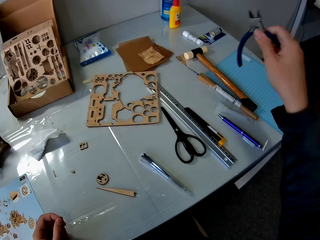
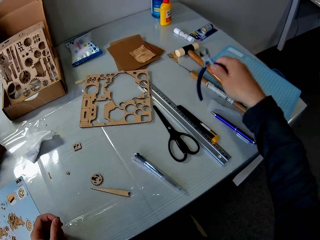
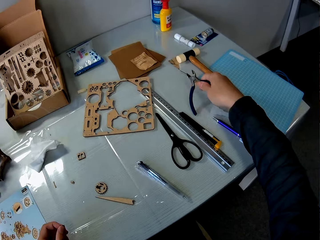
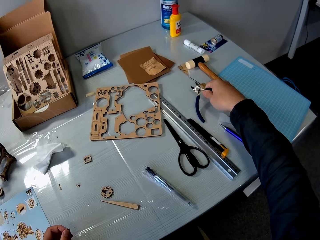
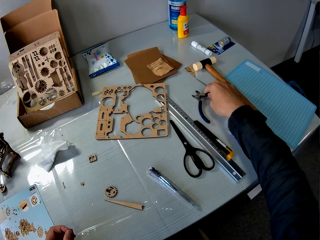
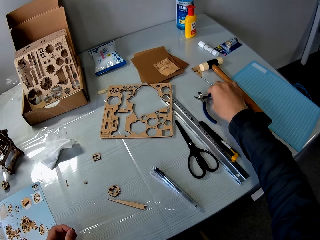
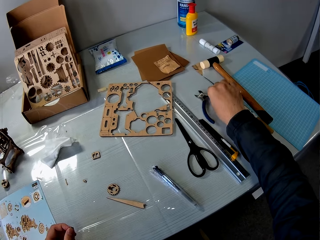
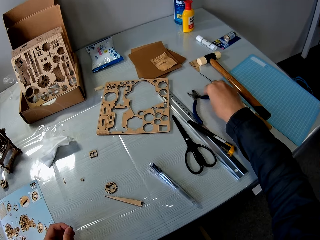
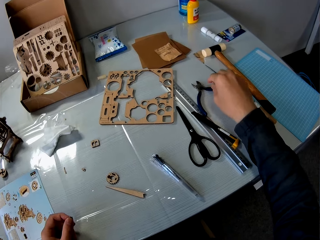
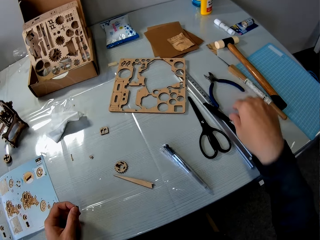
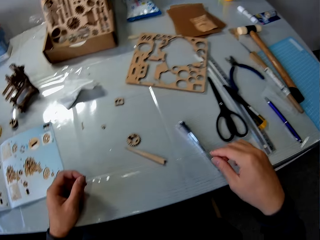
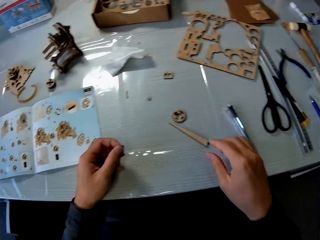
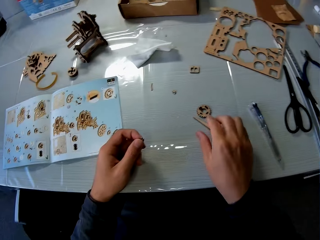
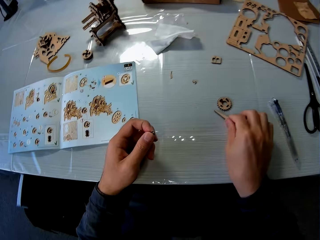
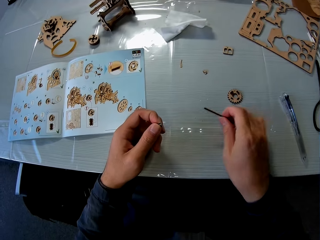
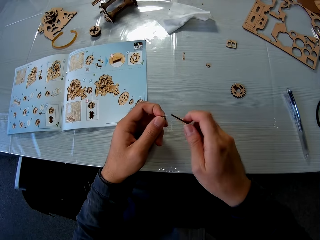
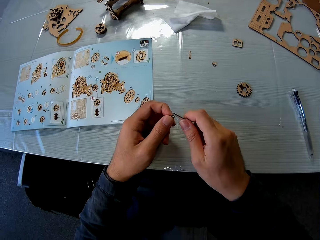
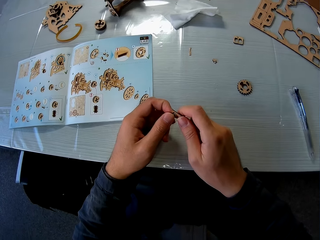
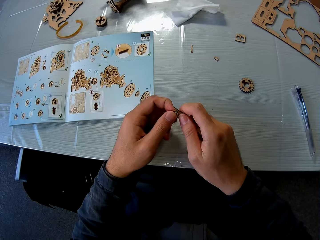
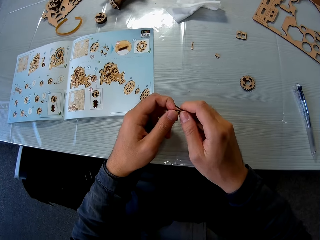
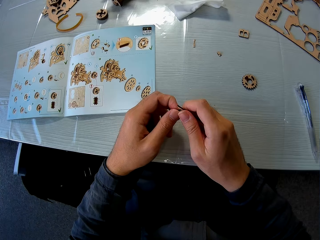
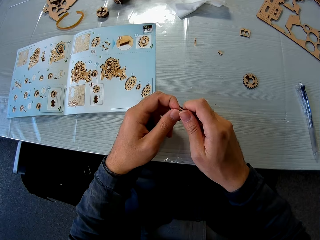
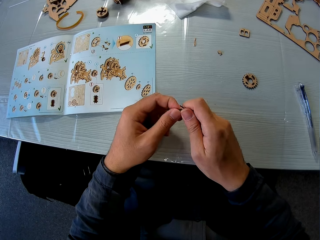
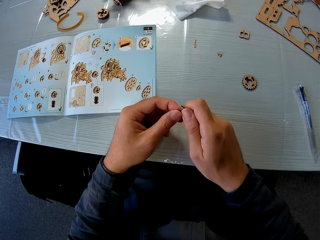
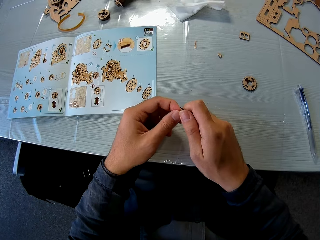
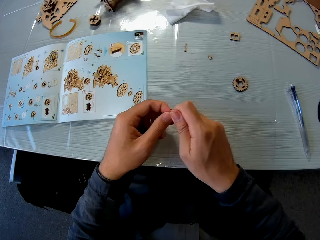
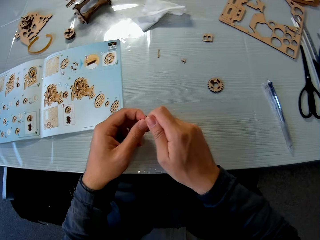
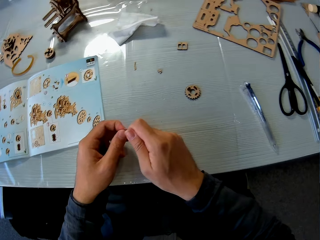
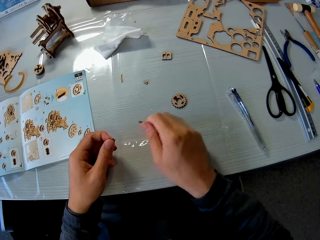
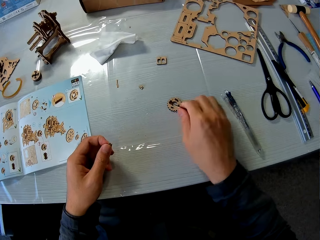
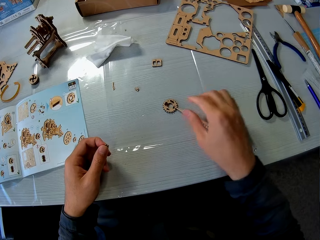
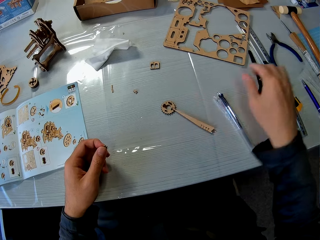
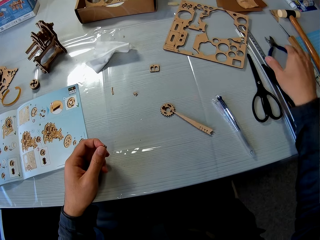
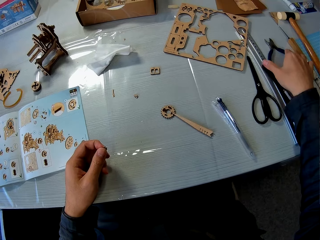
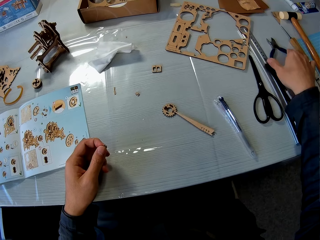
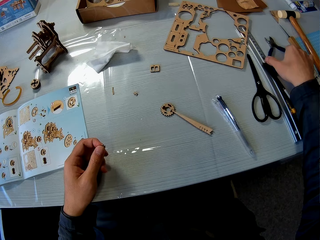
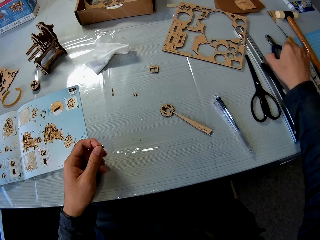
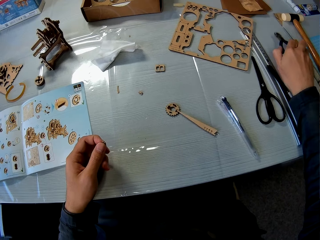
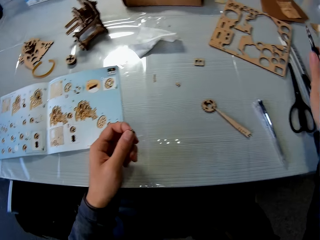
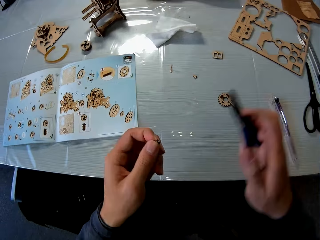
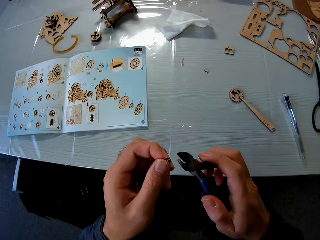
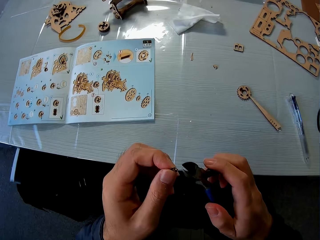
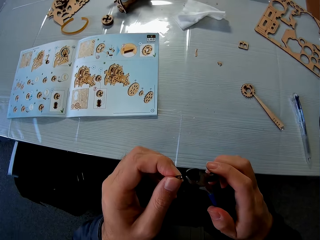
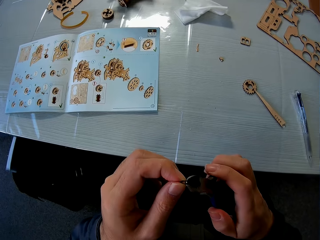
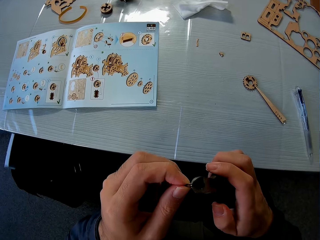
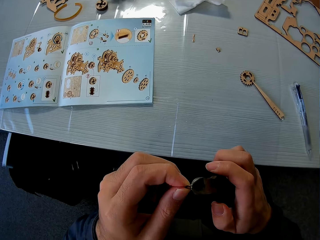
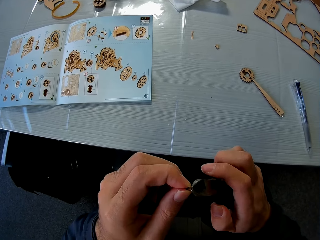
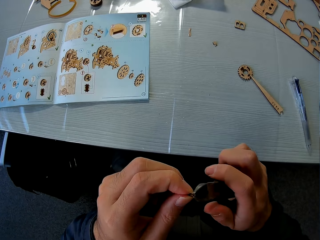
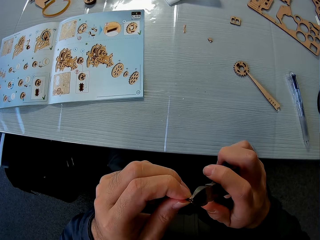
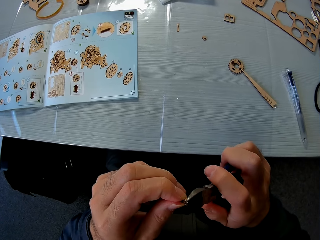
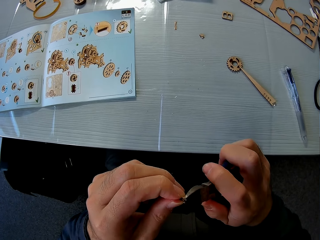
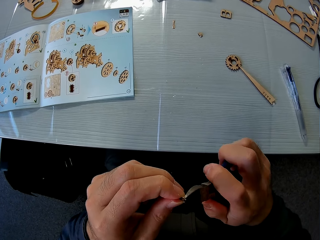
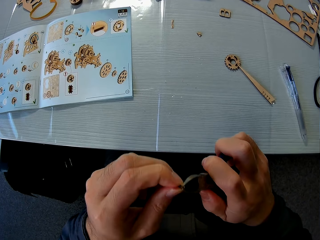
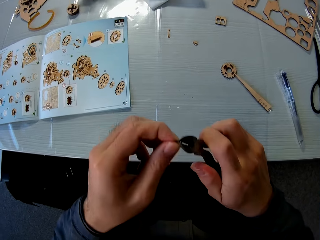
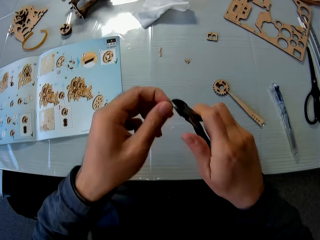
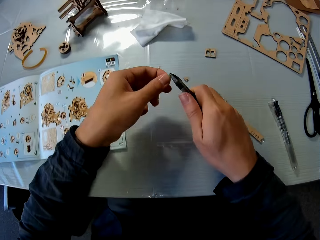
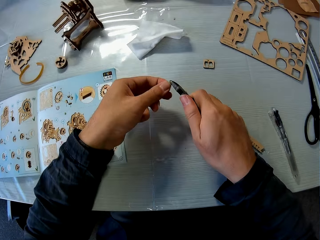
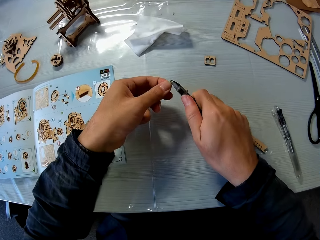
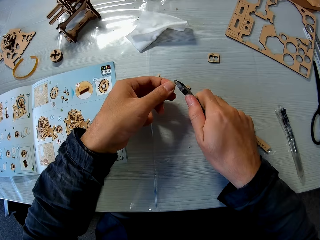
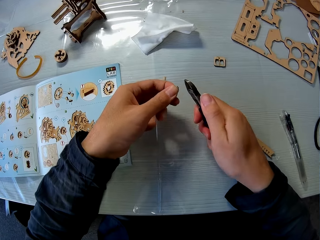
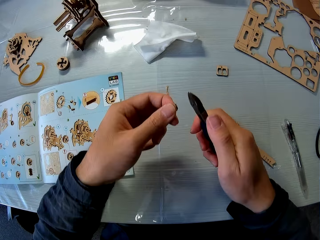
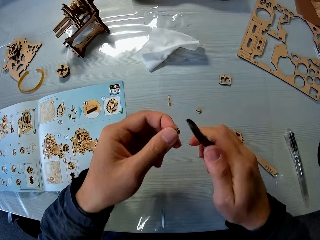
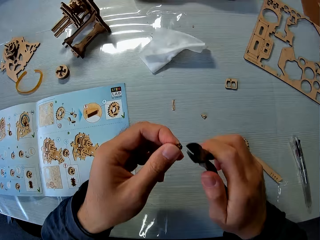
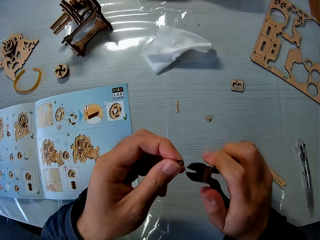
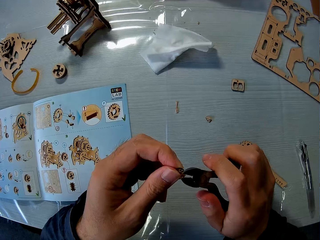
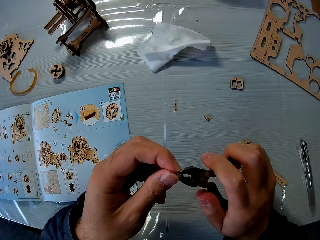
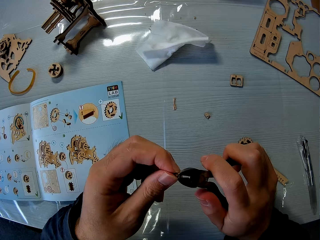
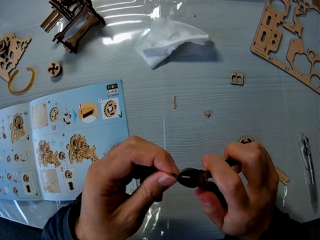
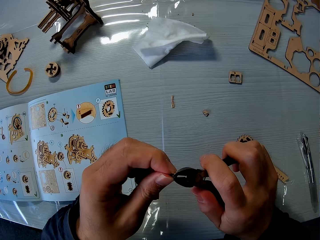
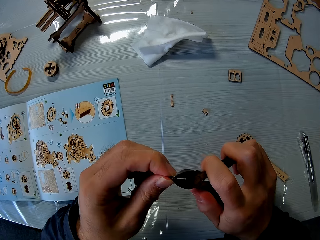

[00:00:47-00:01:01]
The camera wearer drops the plier in his right hand on the table. He picks up the piece of mechanical model from the table with his right hand. He places the piece of mechanical model in his right hand on the piece of mechanical model in his left hand. He picks up a scraper. He drops the piece of mechanical model in his right hand on the table. He picks up the plier from the table with his right hand. He uses the plier in his right hand on the piece of mechanical model in his left hand. He cuts a woodcraft with the shear.

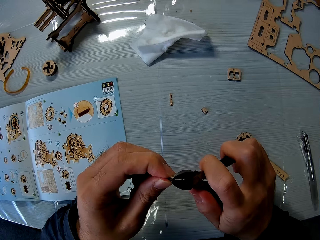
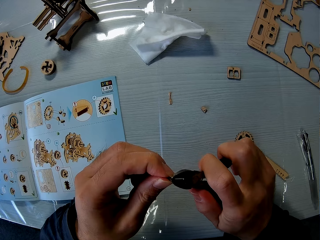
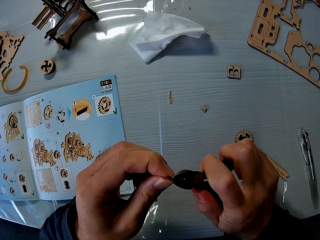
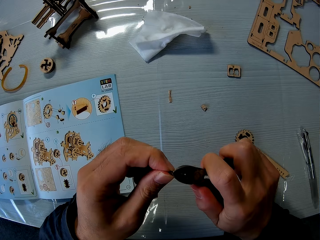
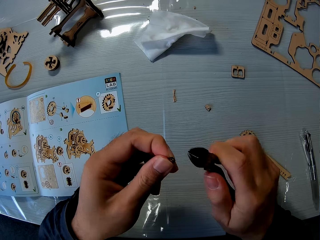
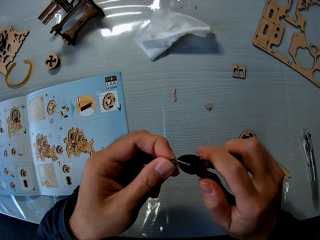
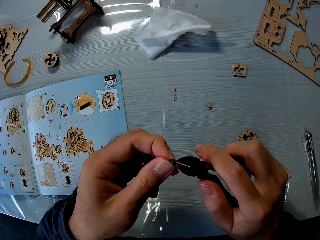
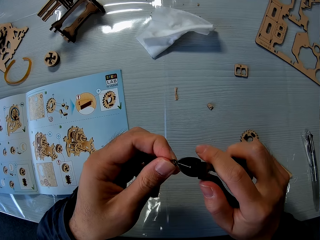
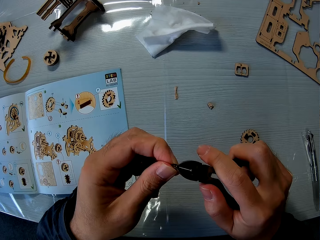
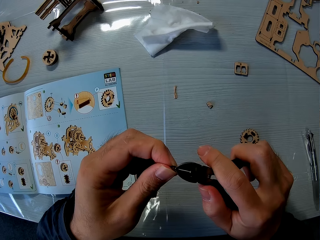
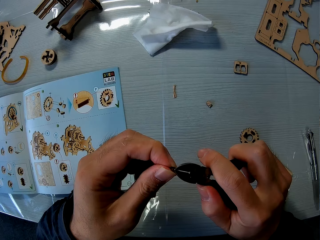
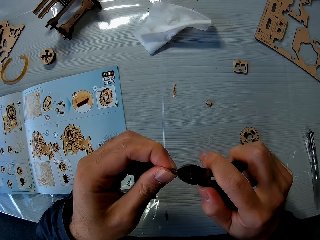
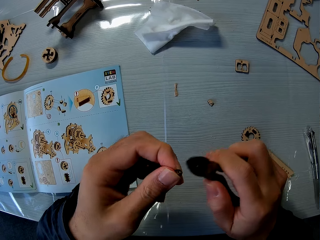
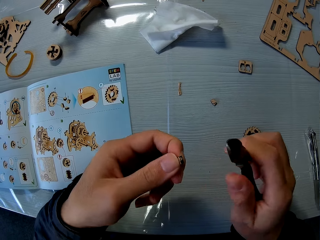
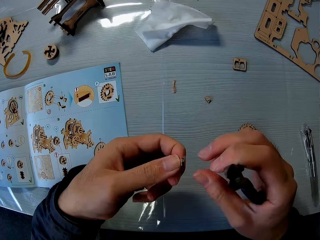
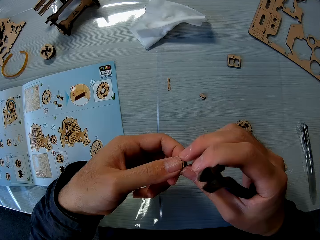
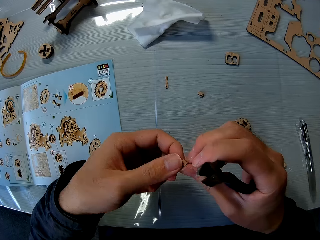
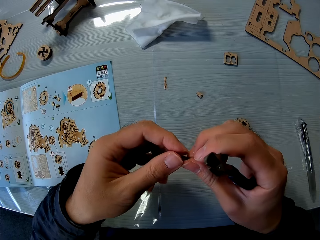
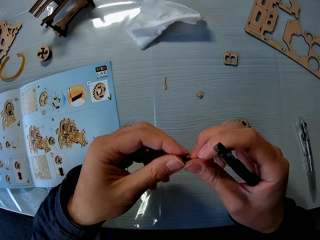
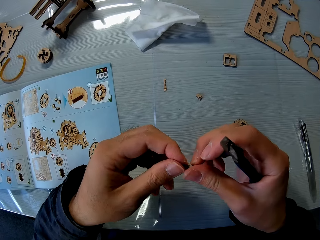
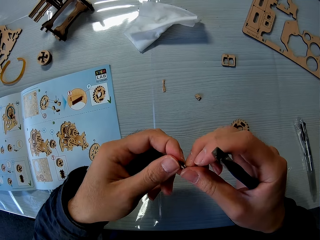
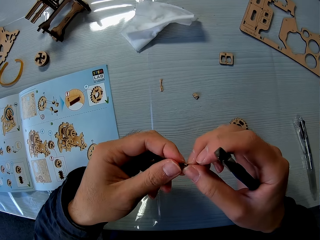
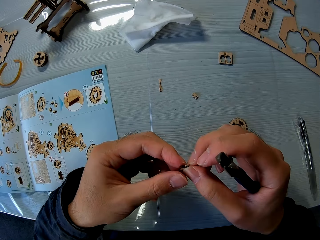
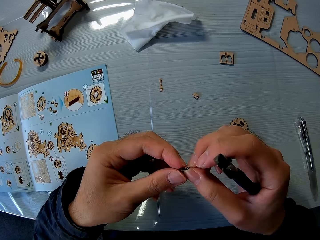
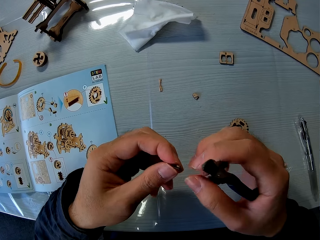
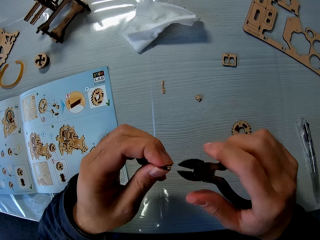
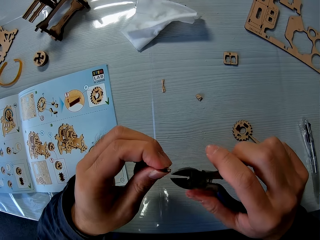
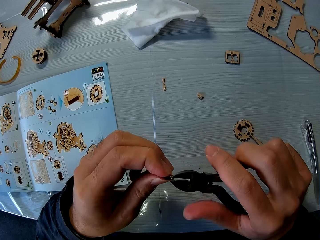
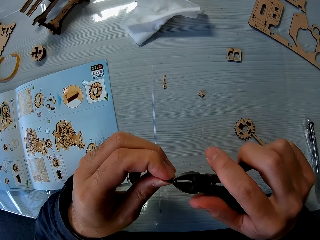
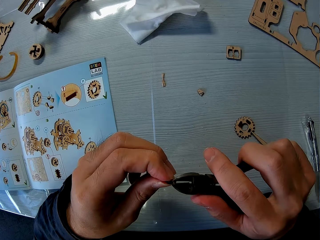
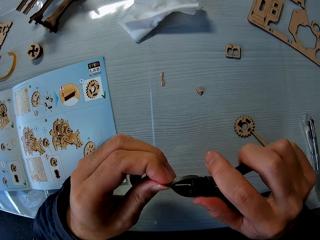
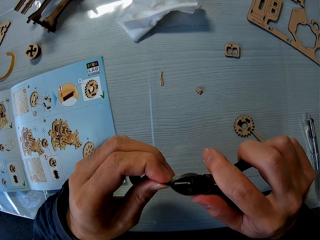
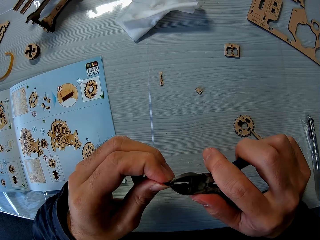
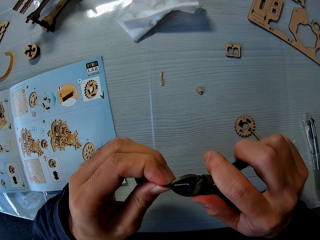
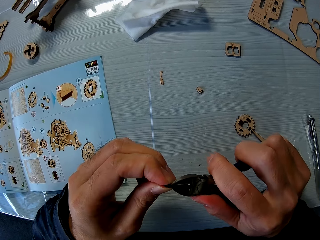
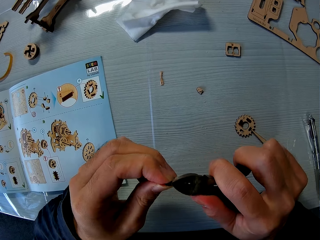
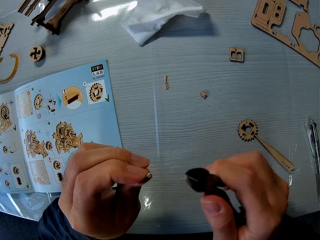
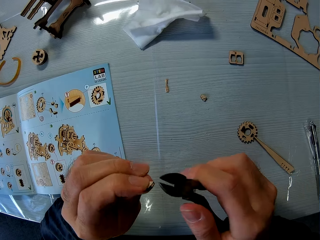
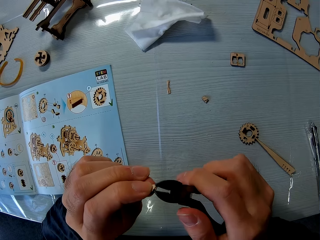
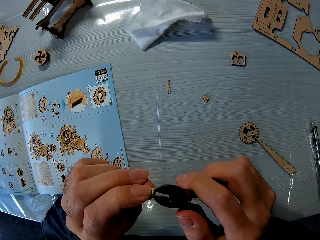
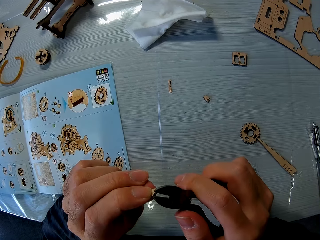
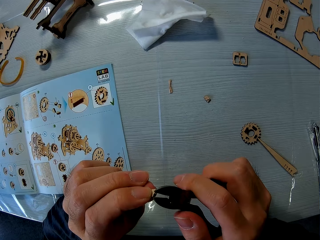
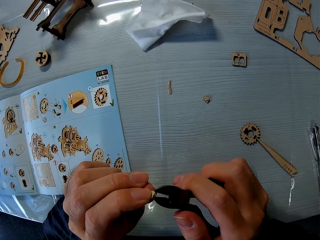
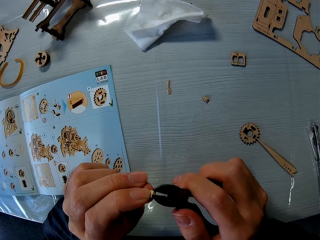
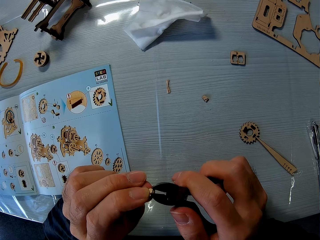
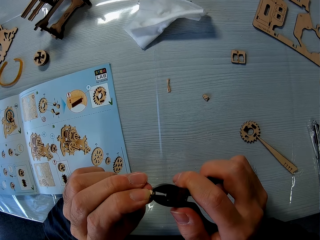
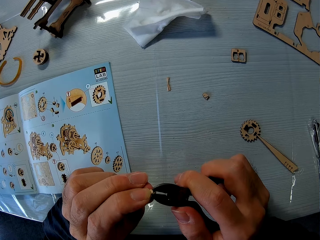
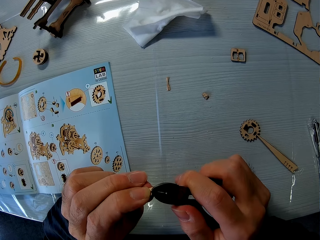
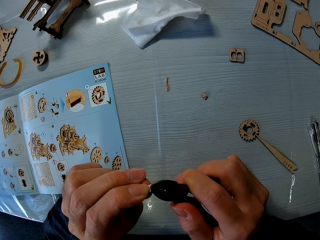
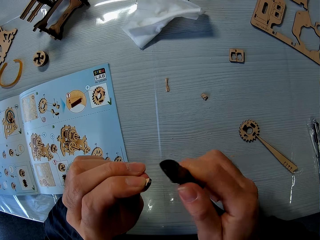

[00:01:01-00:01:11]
The camera wearer handles the piece of mechanical model with both hands. He uses the plier in his right hand on the piece of mechanical model in his left hand.
